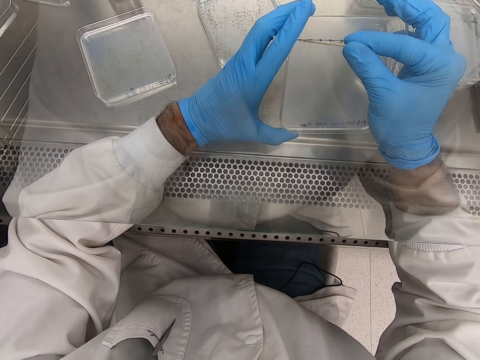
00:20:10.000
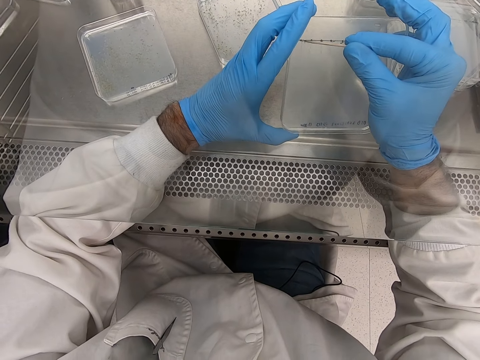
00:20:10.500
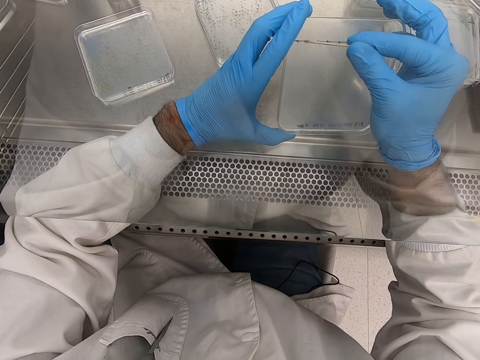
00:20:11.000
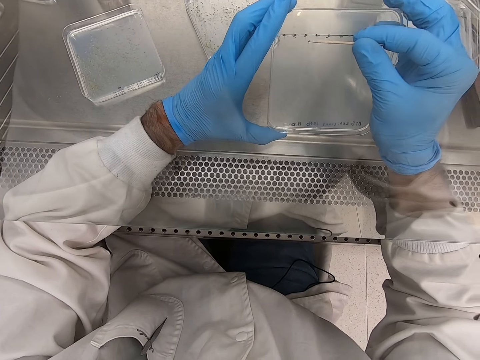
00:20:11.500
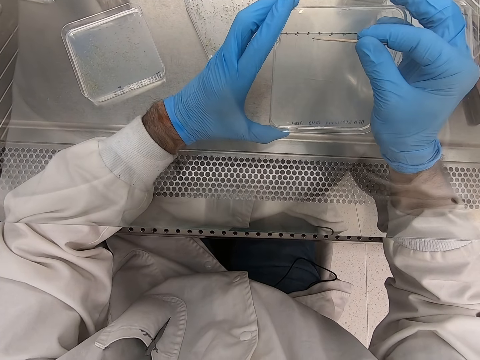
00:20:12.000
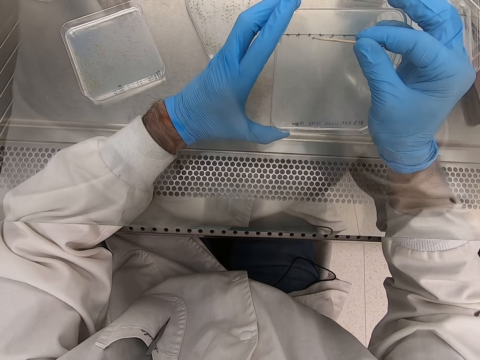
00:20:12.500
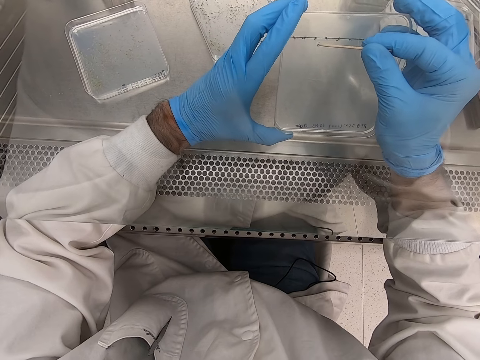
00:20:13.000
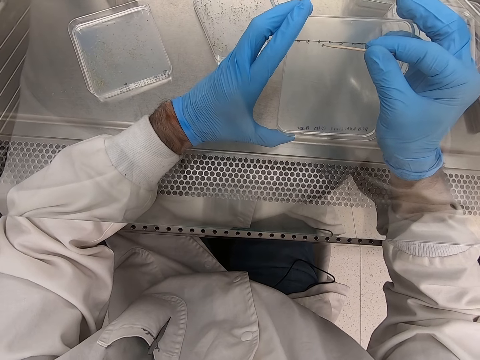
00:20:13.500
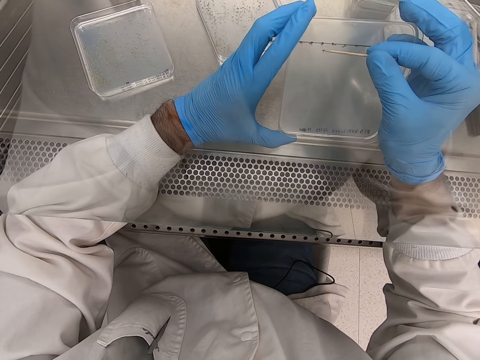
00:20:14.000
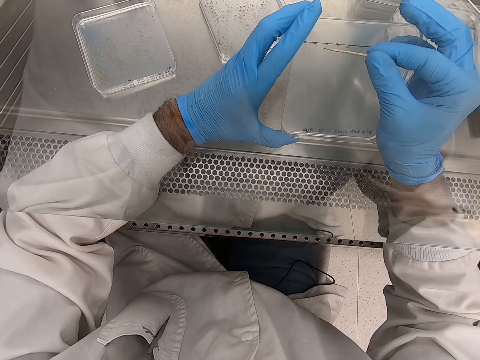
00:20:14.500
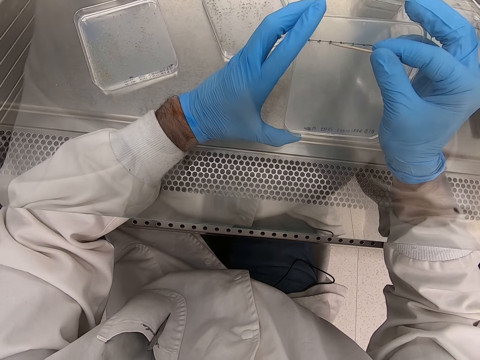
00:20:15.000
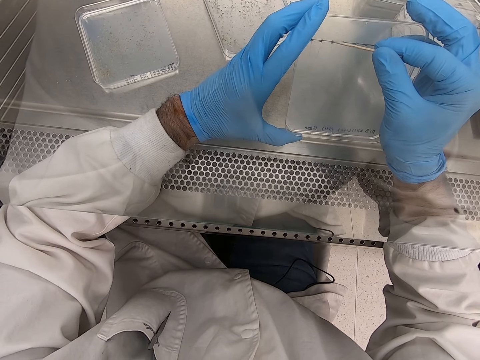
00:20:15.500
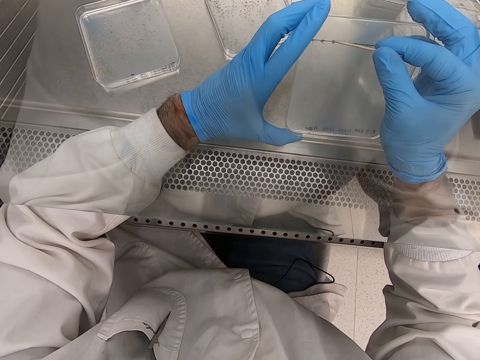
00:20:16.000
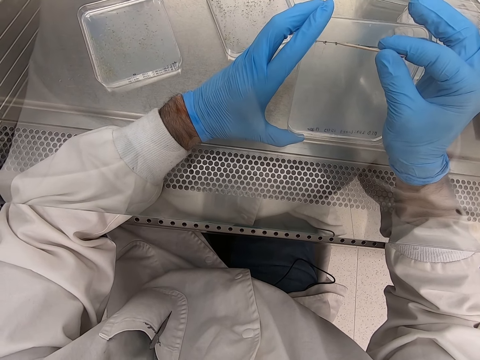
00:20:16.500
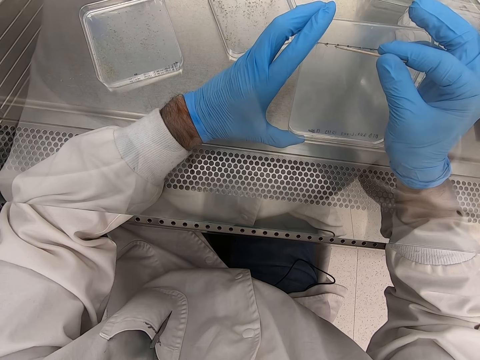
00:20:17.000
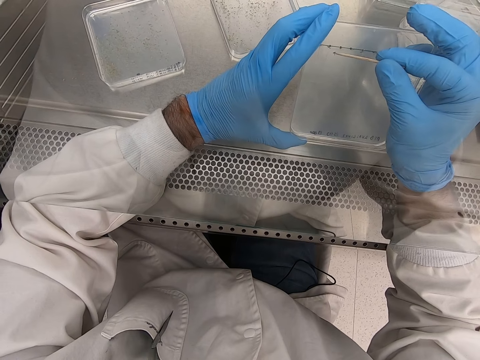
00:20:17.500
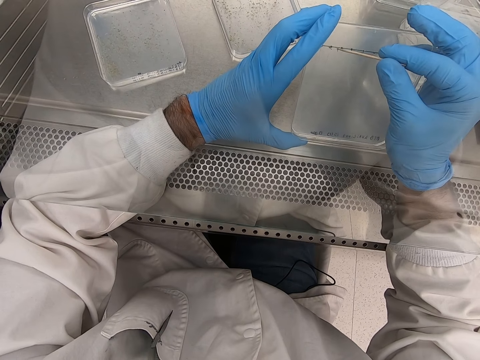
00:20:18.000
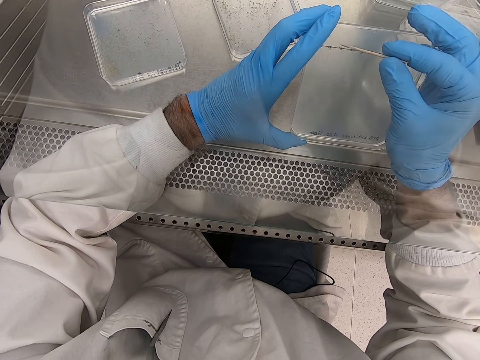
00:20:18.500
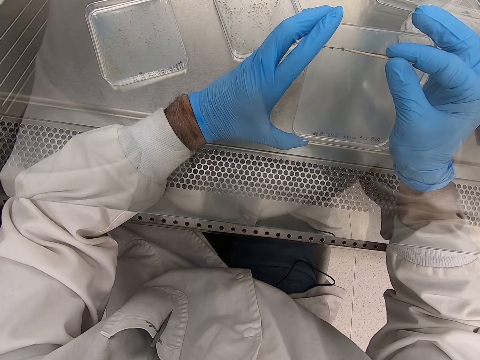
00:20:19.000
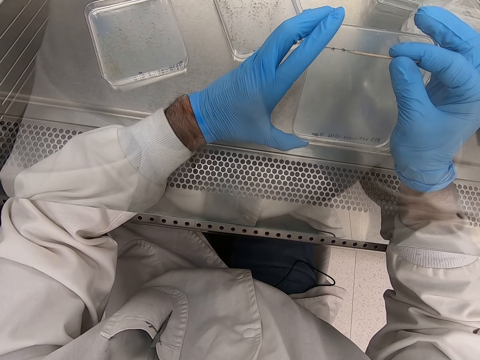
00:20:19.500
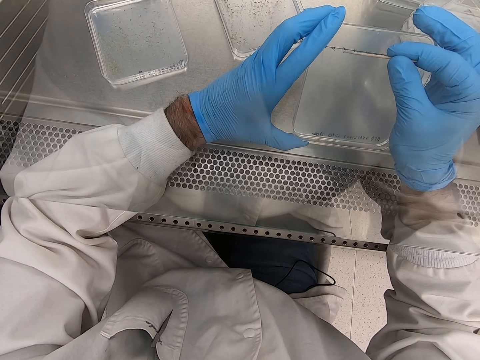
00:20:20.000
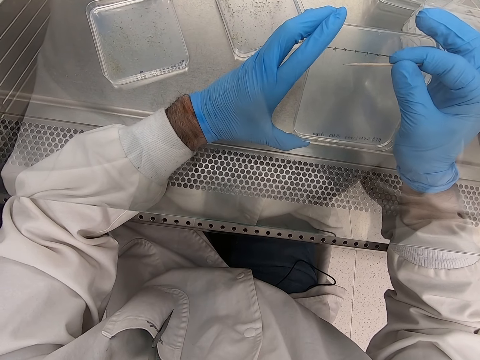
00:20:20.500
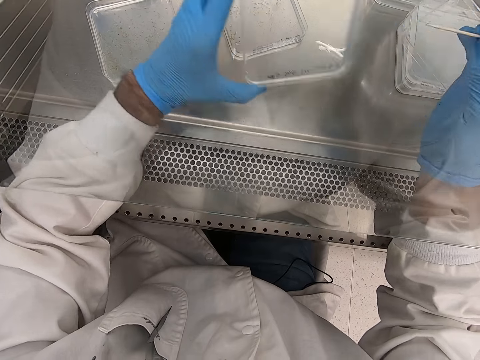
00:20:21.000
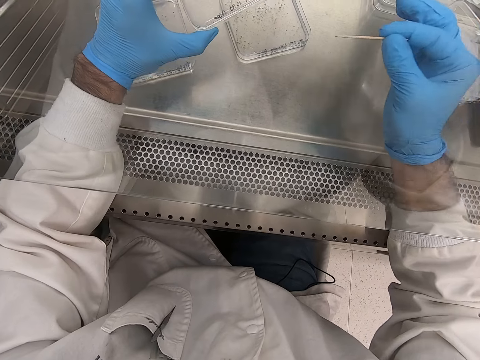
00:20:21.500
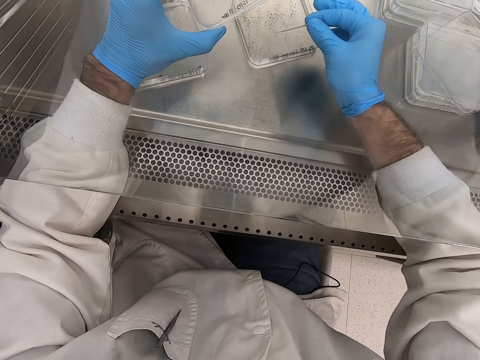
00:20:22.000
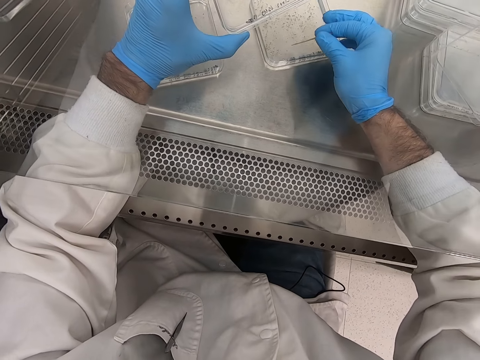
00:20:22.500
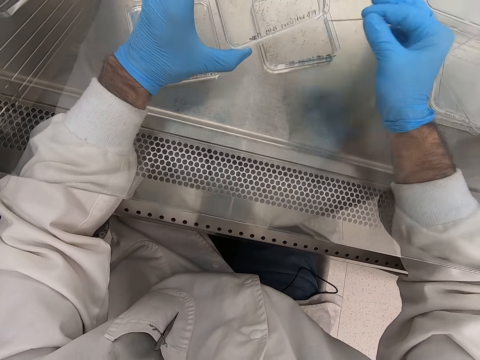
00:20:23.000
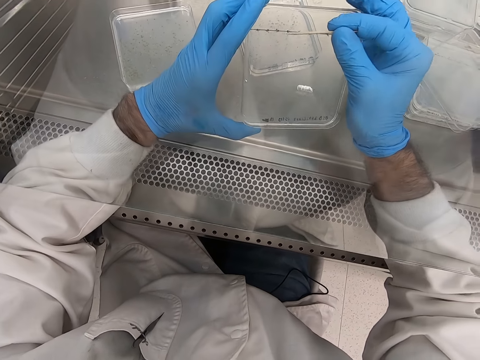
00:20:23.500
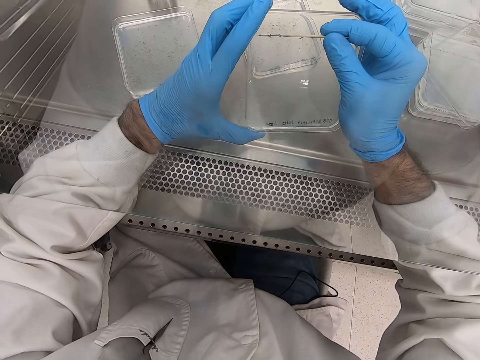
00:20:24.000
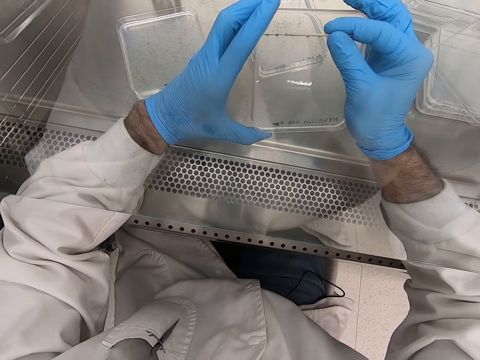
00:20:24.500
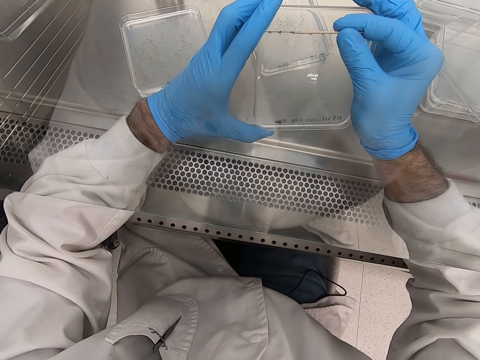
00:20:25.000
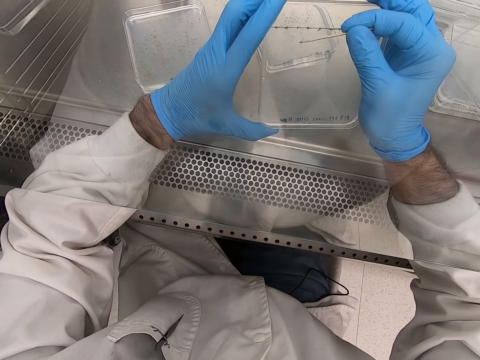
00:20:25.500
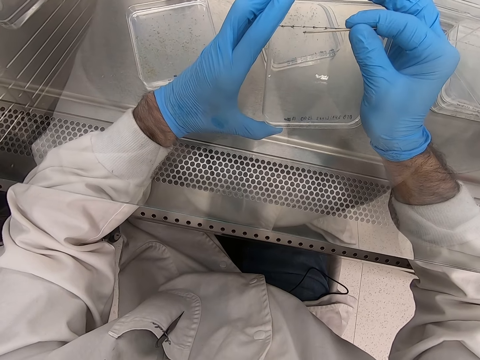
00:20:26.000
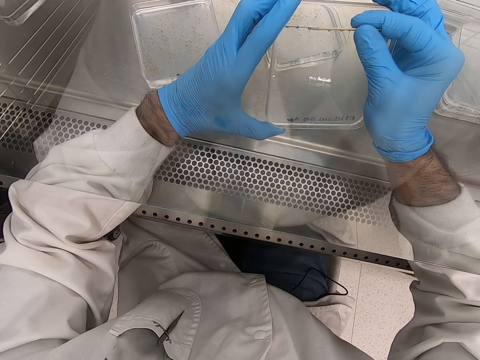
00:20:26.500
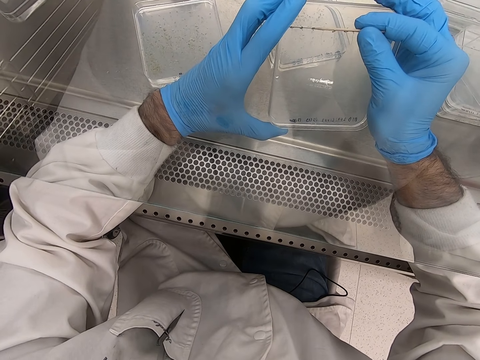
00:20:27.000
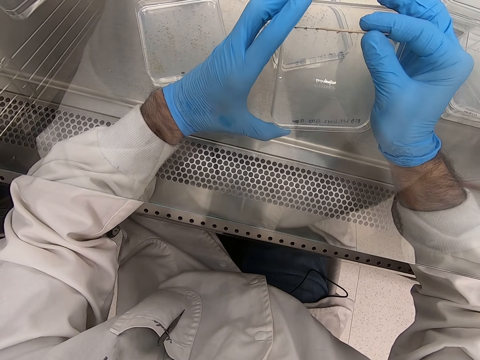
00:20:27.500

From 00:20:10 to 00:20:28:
The camera wearer picks particles from an acrylic sheet or plate. They place a tiny thing on the plate. They put the particles on the acrylic sheet. They pick up the tiny thing with a toothpick. They place it on a glass. They remove particles on the acrylic sheet.

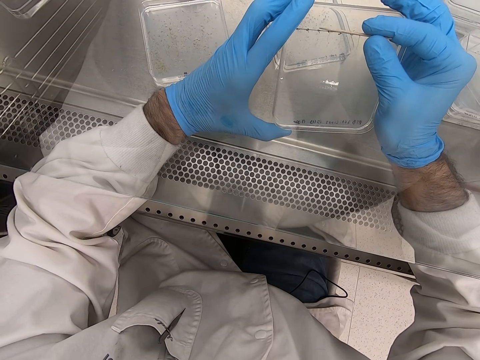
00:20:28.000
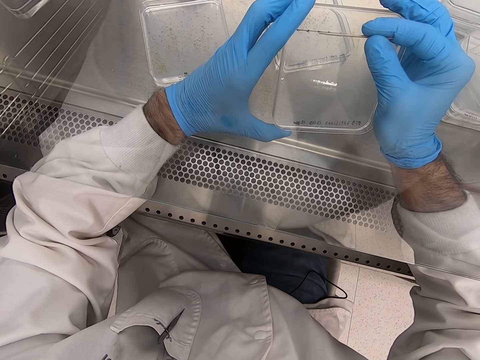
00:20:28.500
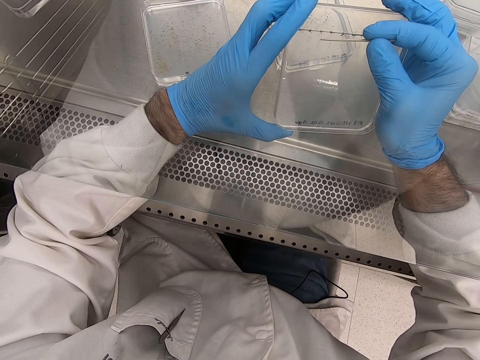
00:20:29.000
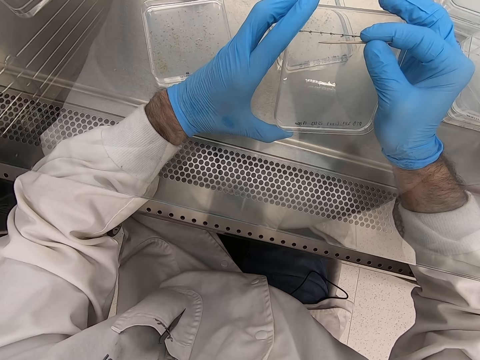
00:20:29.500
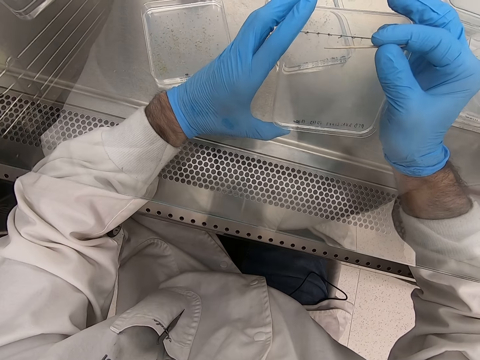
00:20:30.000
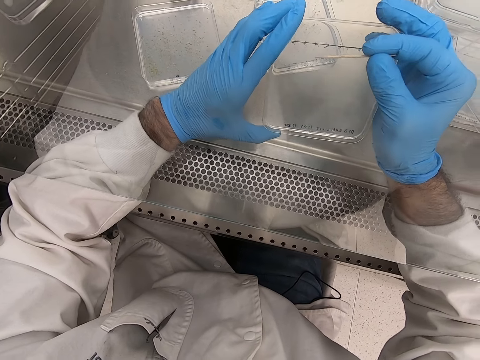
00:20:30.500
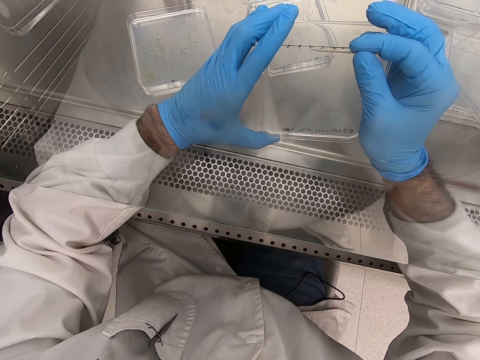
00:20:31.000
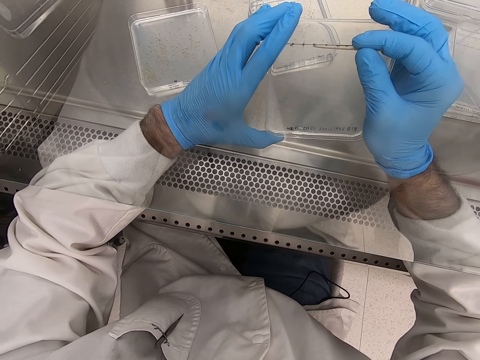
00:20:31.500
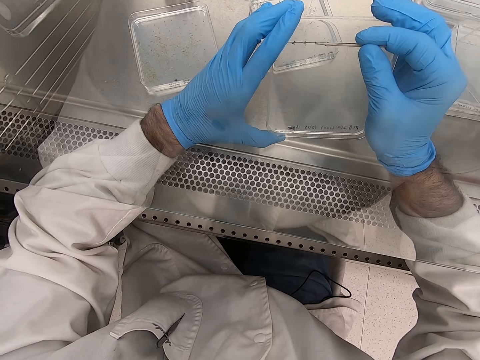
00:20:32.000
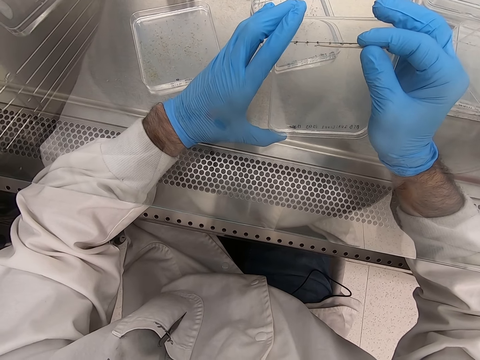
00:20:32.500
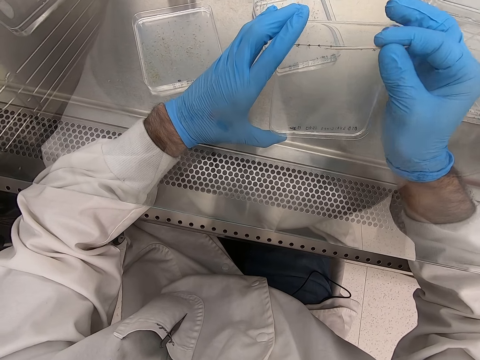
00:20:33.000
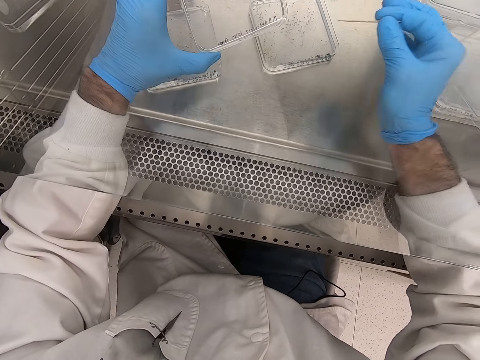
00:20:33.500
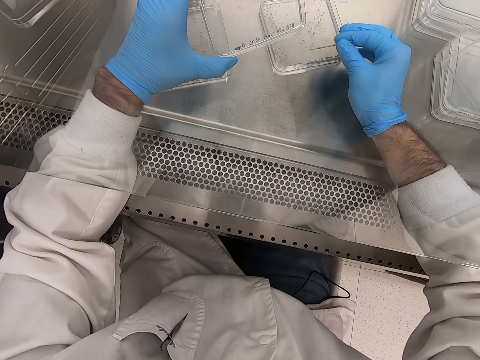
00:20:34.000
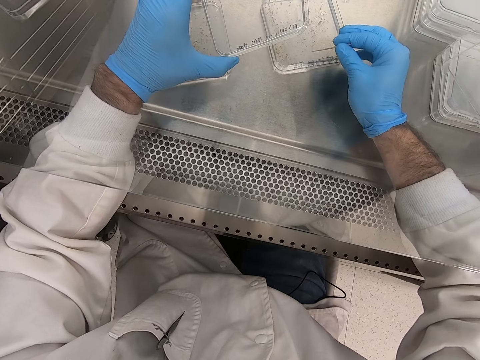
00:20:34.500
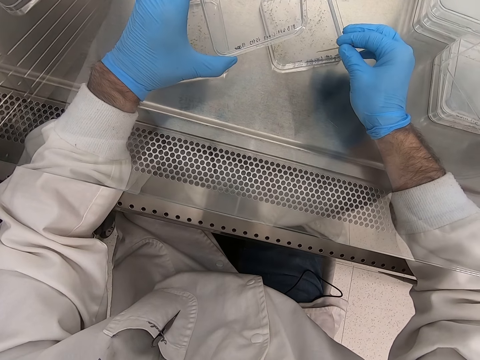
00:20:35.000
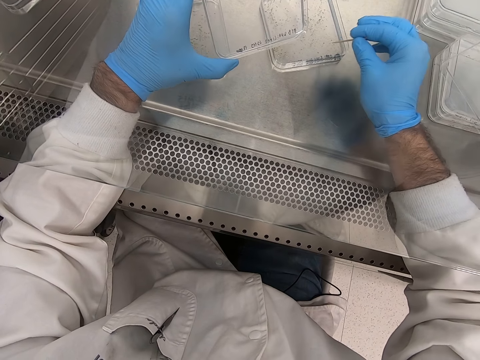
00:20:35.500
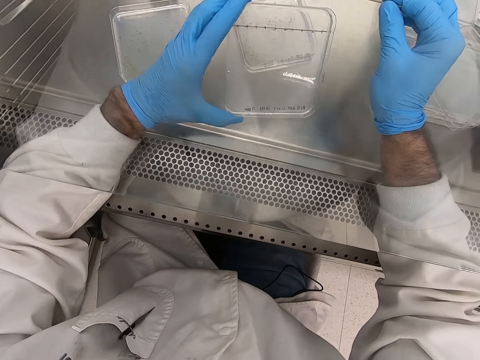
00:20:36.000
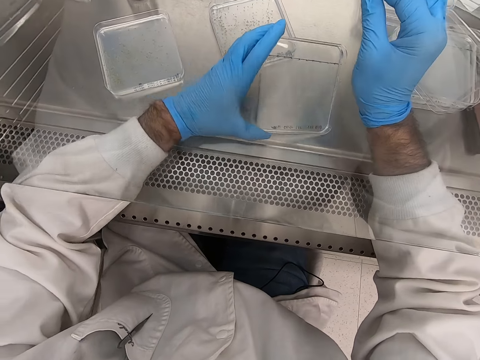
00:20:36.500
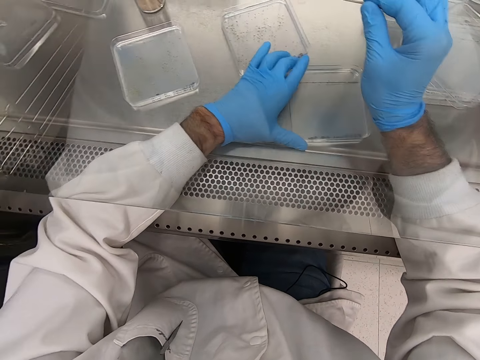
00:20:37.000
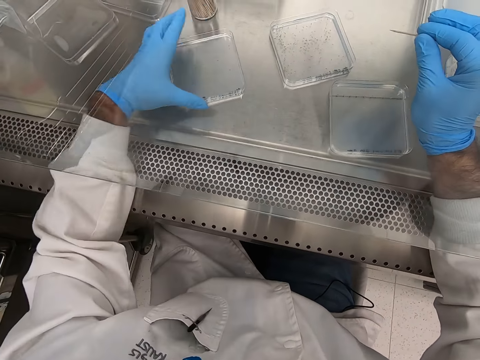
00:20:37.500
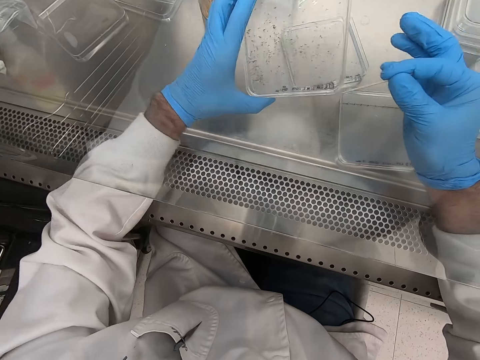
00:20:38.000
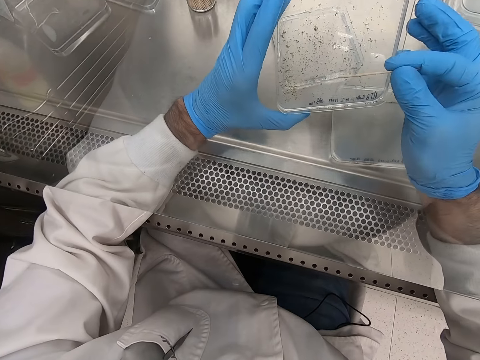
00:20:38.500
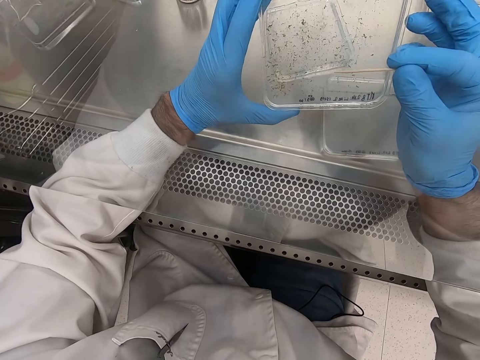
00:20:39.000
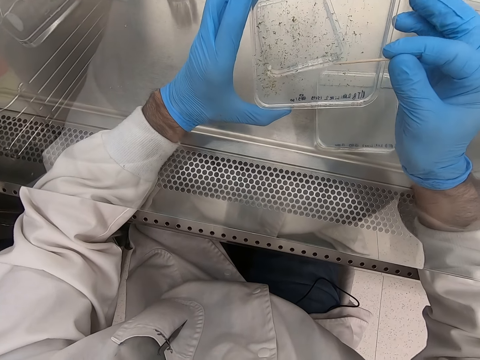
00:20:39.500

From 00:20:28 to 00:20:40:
The camera wearer puts particles on an acrylic sheet. They pick up a tiny thing. They put the acrylic sheet on the table. They pick up the acrylic sheet.
